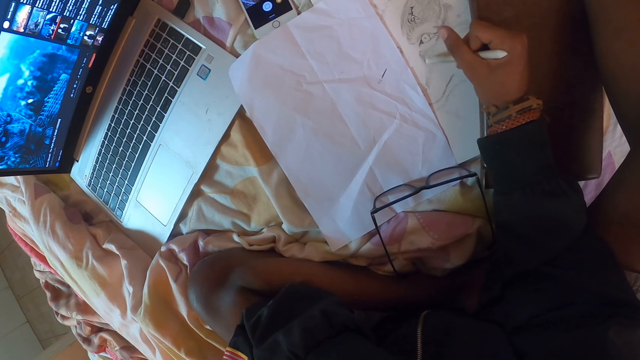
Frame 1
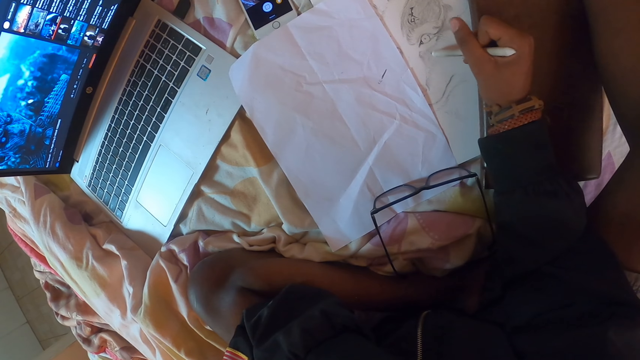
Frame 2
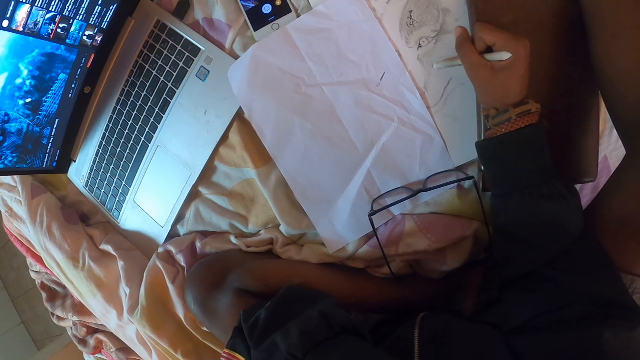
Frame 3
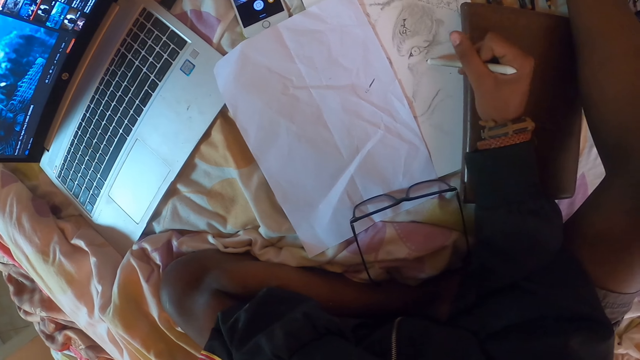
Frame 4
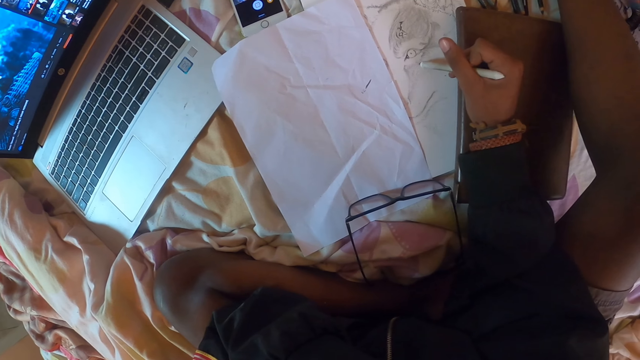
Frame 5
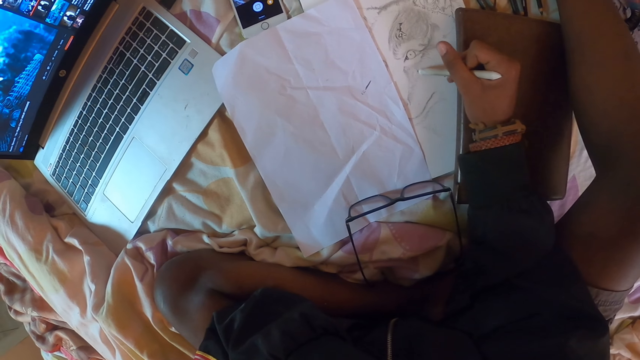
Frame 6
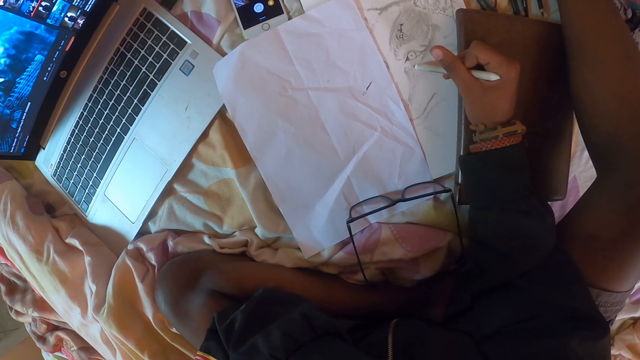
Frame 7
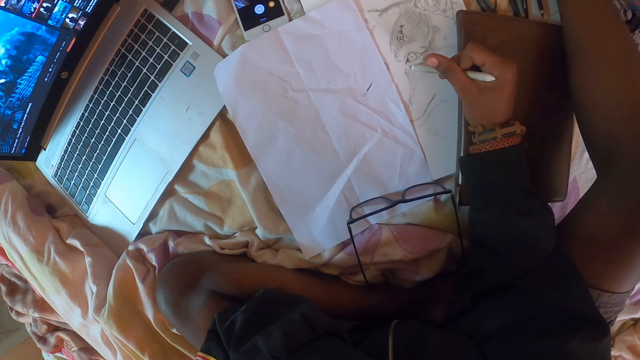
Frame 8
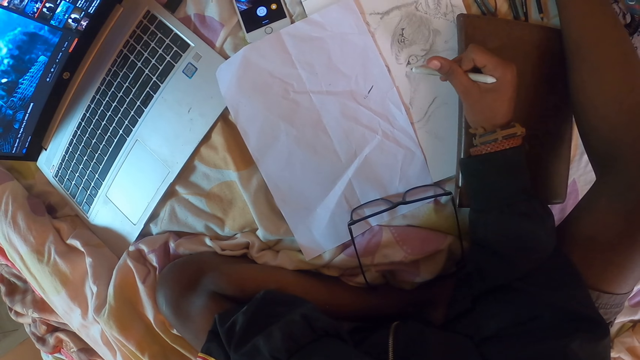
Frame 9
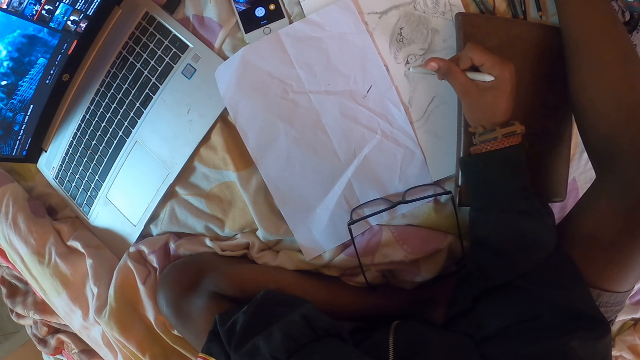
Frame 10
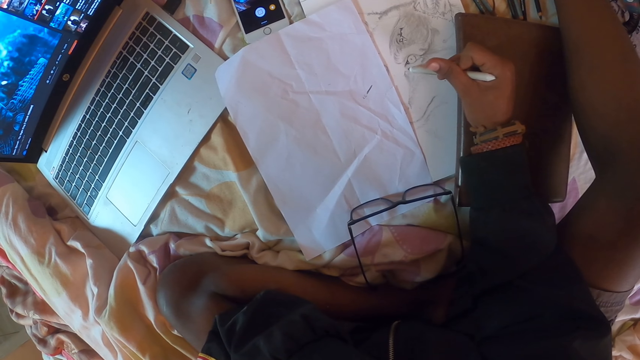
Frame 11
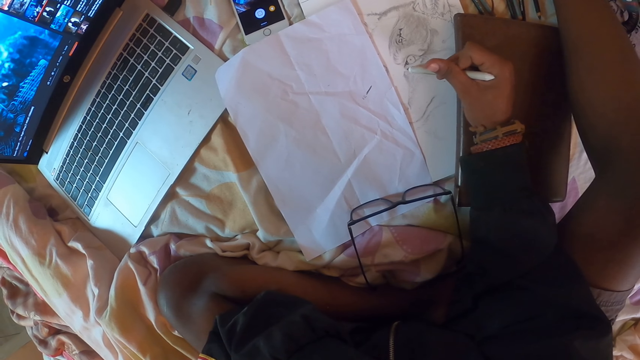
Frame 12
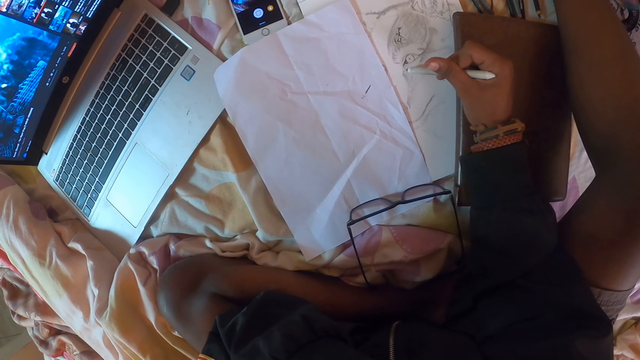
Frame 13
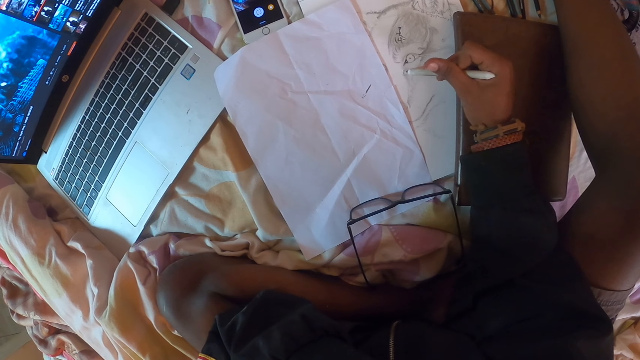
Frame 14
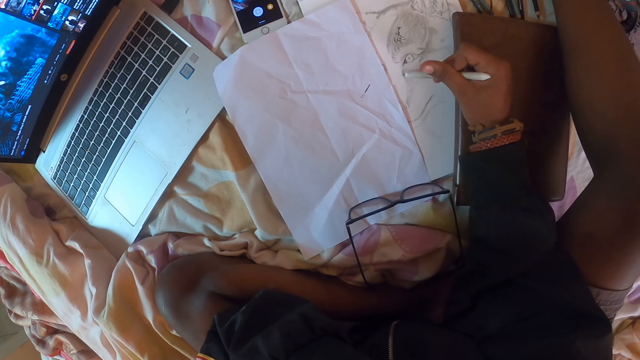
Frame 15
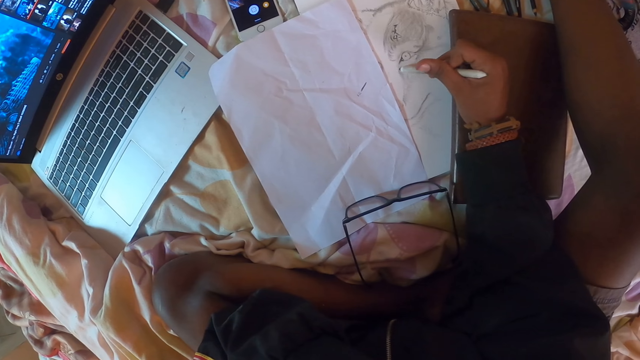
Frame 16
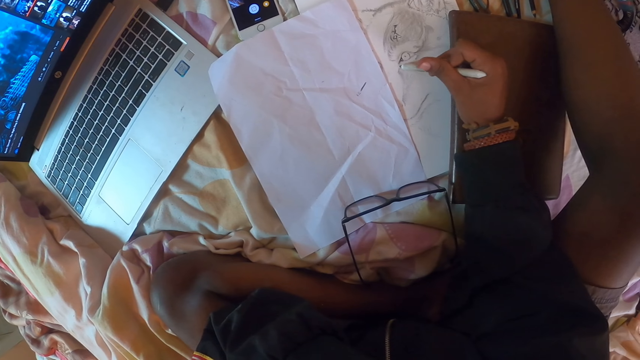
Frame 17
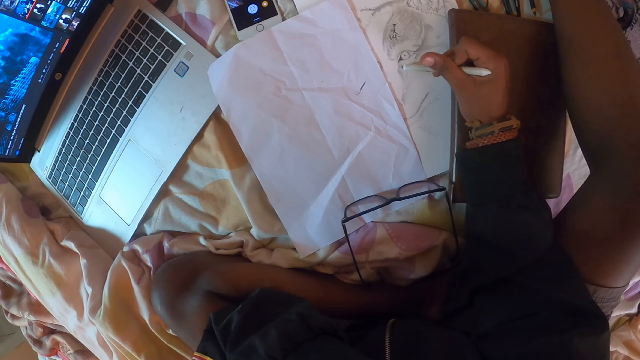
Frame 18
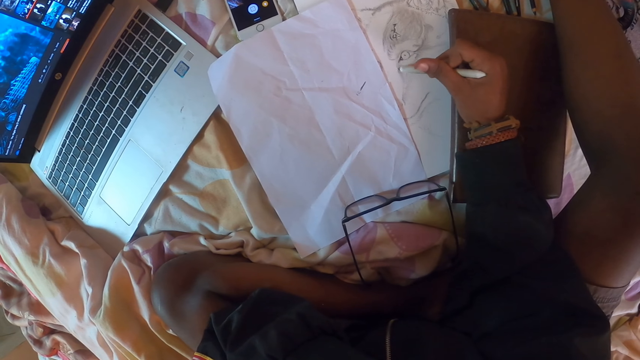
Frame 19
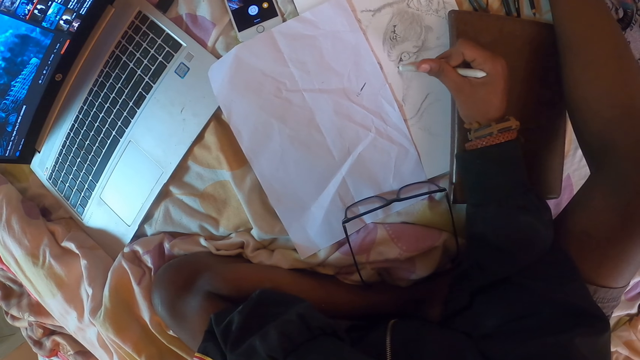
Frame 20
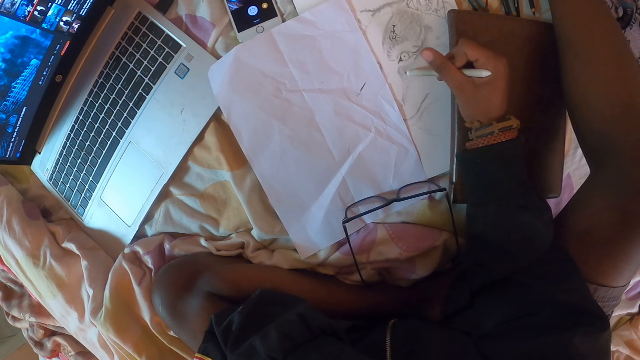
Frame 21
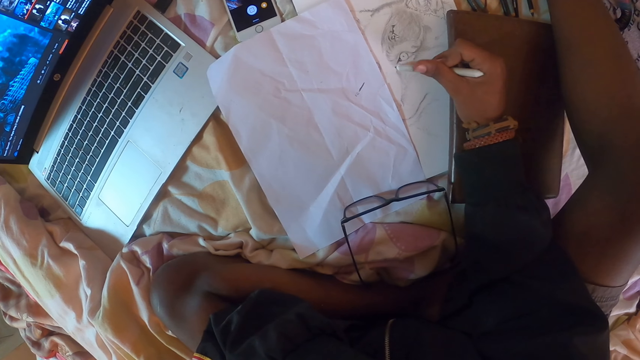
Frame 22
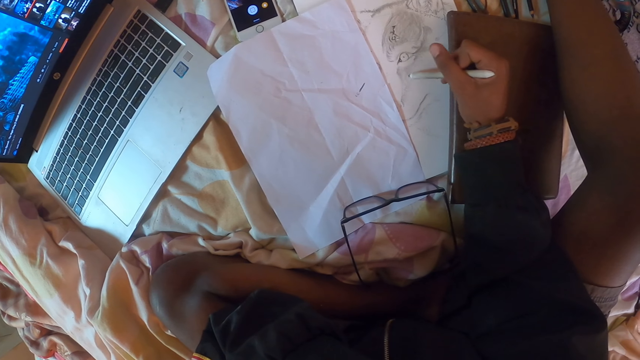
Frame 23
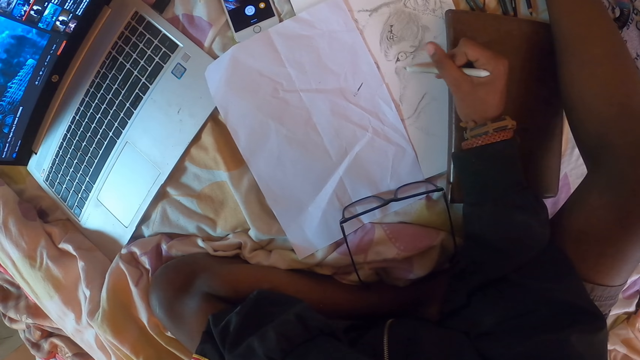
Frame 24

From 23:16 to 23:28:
The camera wearer adjusts a pencil on his hands. He draws on a piece of paper. He draws on the piece of paper again.

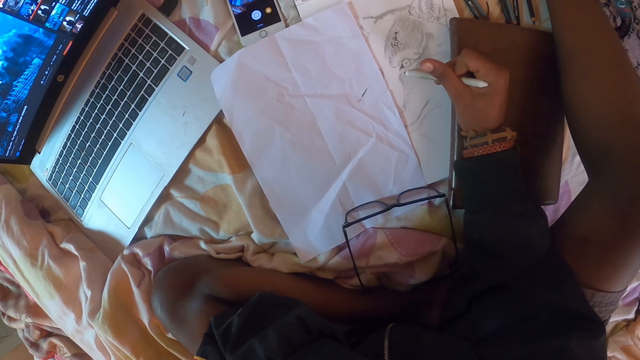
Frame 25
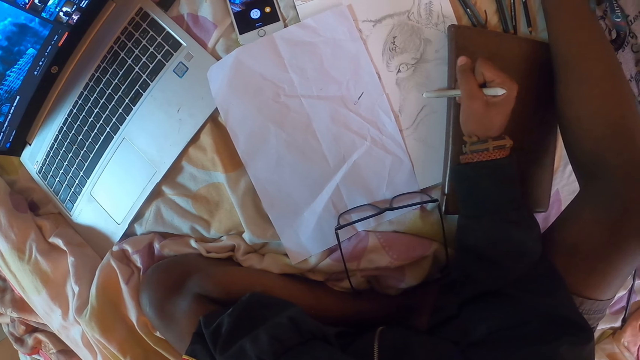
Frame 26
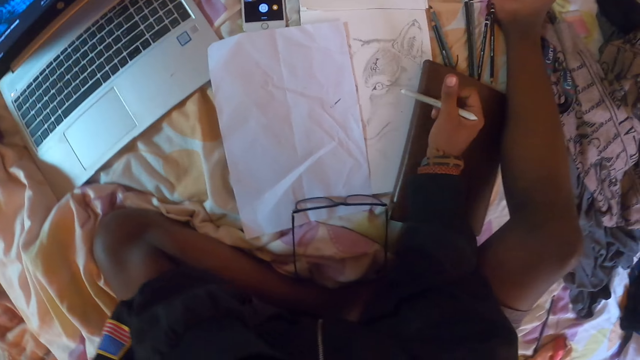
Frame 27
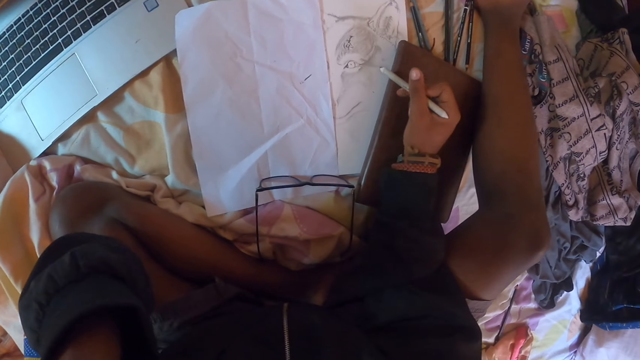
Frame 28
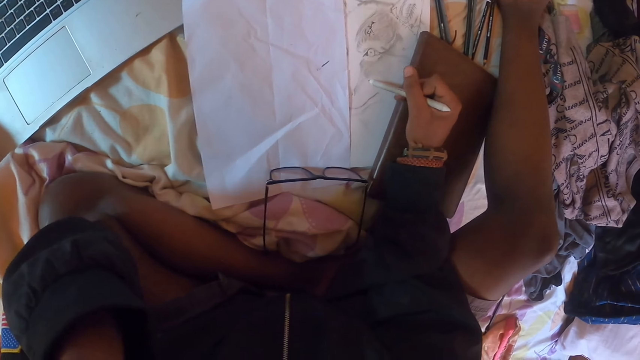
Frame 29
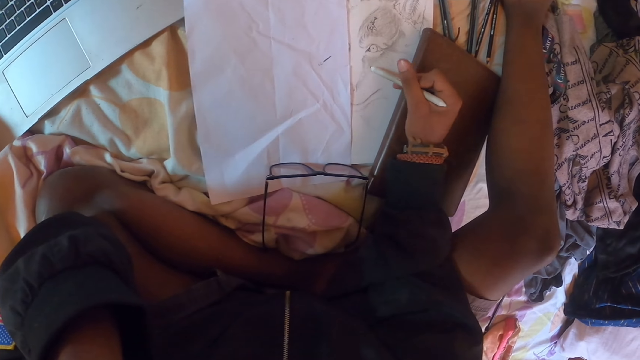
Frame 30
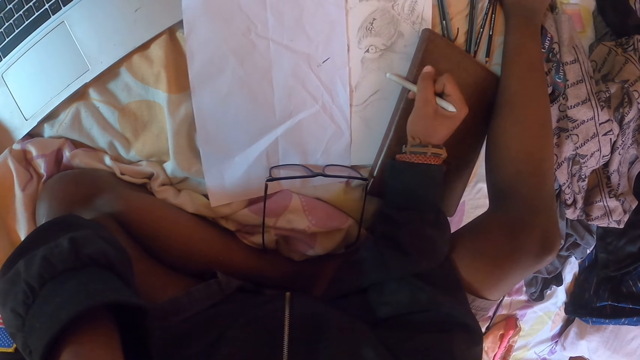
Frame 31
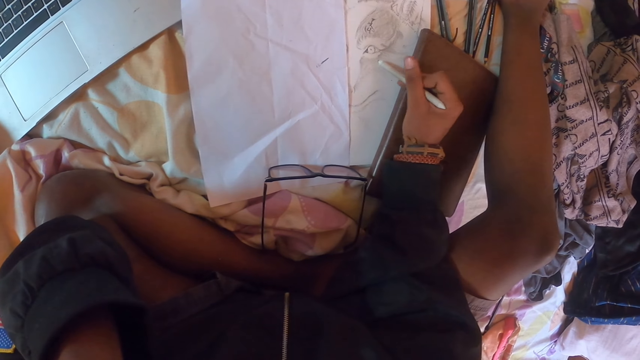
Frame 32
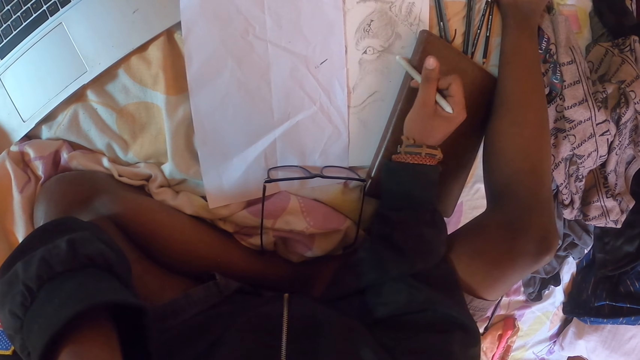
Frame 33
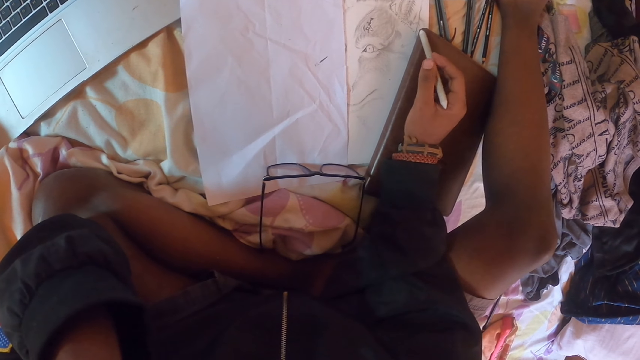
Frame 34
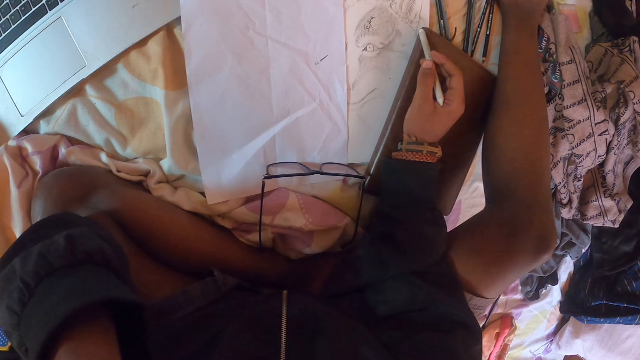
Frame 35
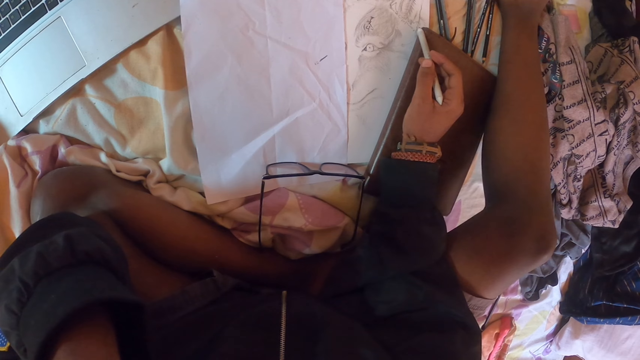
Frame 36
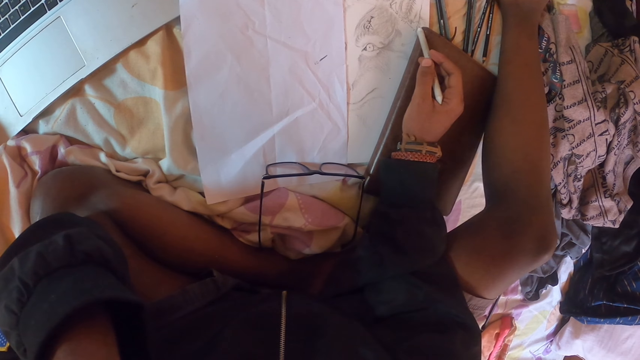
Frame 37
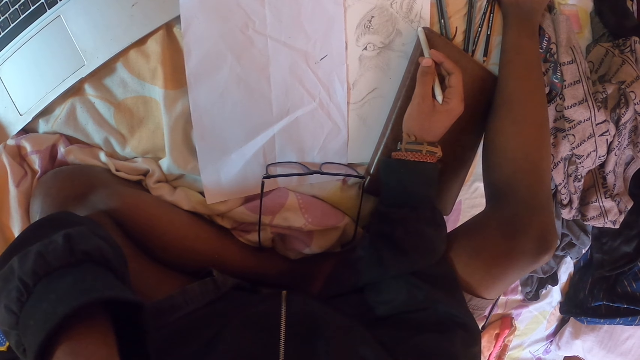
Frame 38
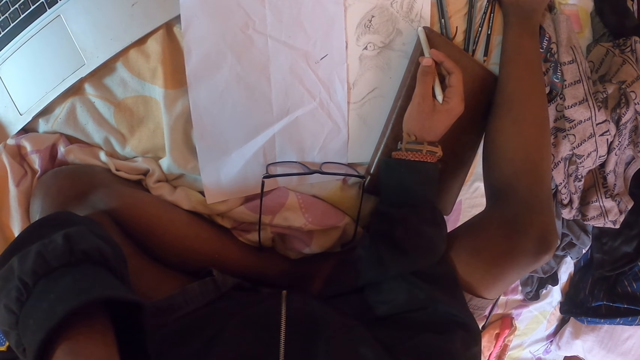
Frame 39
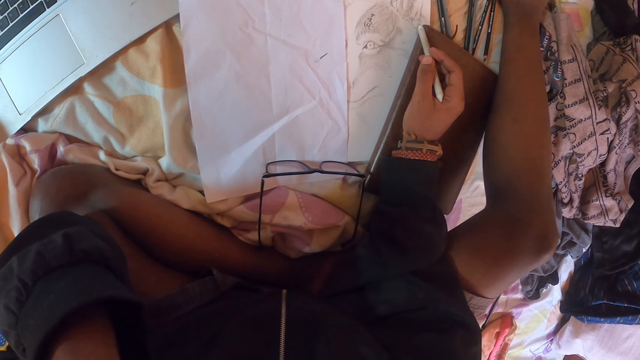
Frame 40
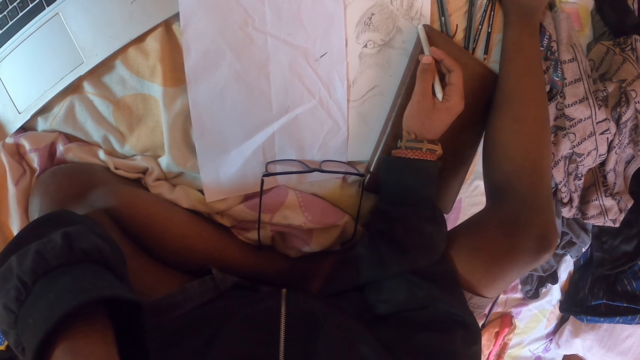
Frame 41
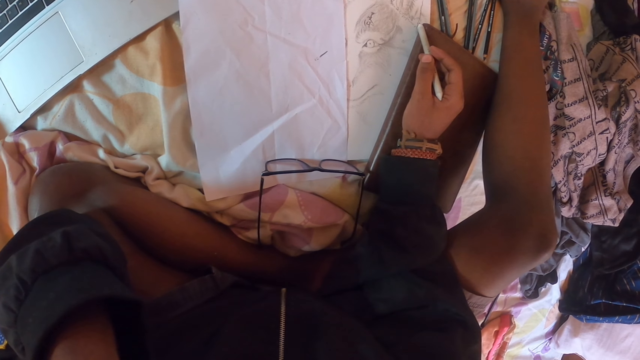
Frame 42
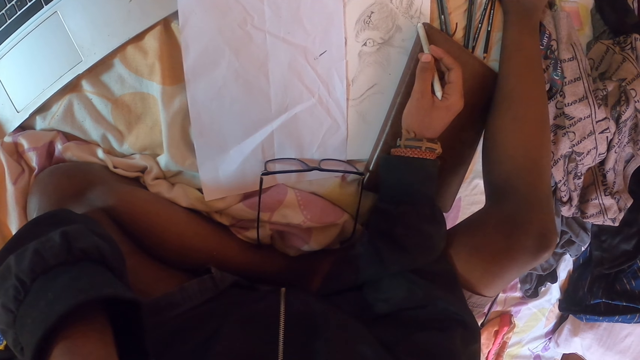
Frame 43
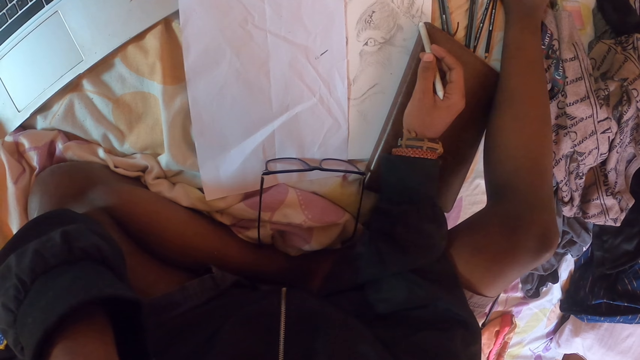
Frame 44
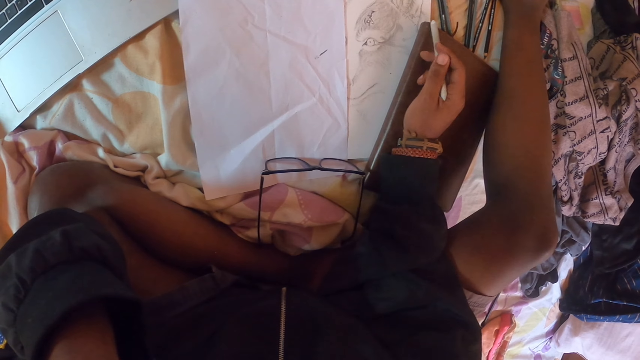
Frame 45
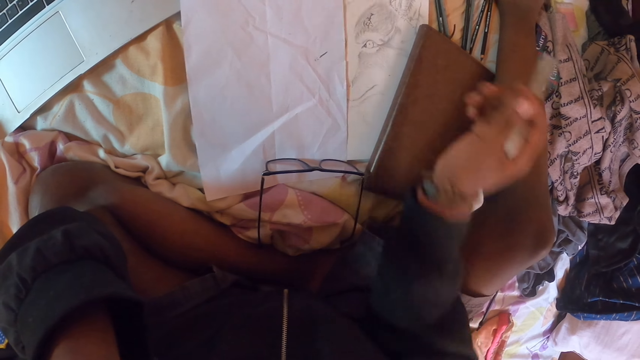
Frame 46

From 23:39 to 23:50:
The camera wearer looks around in a room. He draws on a piece of paper. He adjusts a pencil on his hands. He looks around the room.
